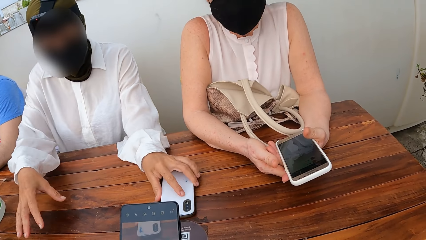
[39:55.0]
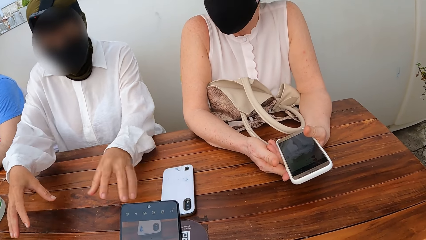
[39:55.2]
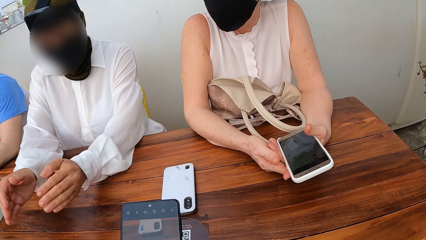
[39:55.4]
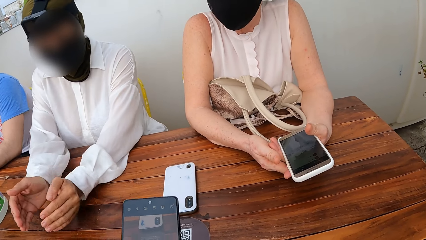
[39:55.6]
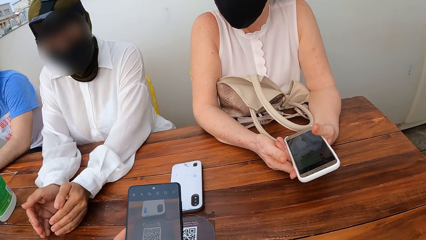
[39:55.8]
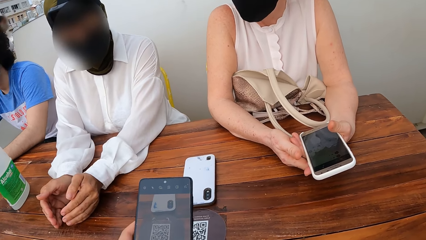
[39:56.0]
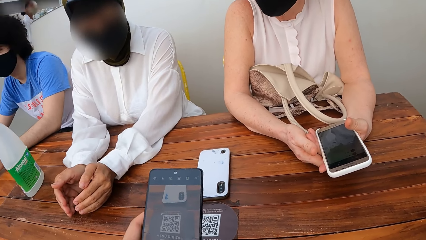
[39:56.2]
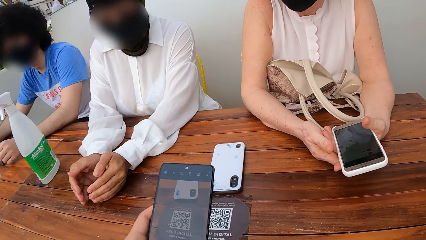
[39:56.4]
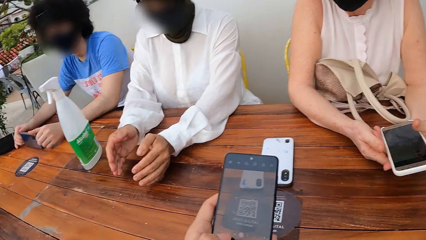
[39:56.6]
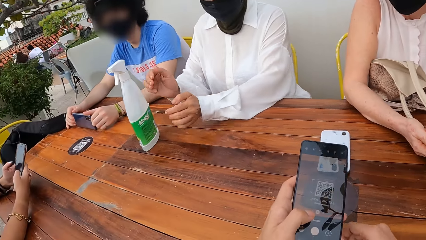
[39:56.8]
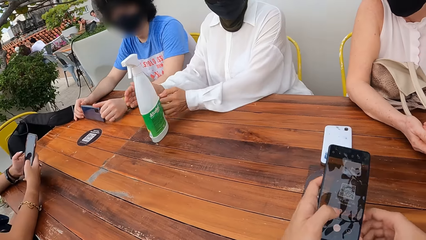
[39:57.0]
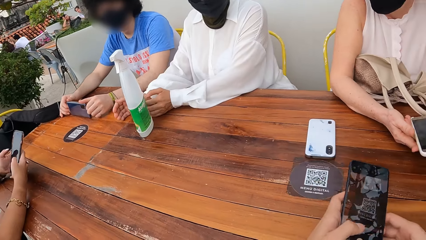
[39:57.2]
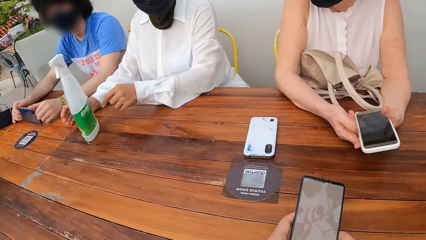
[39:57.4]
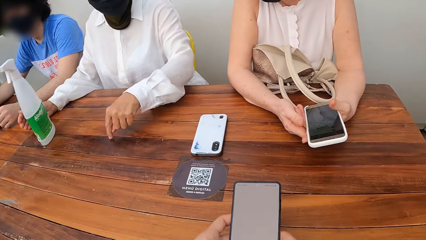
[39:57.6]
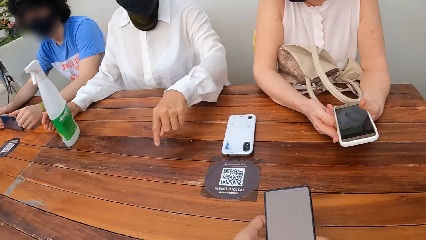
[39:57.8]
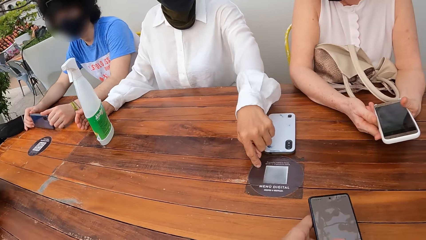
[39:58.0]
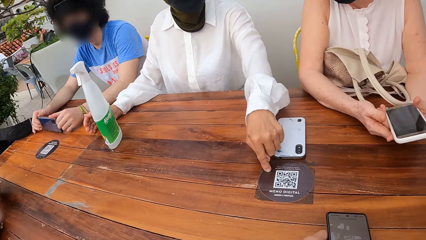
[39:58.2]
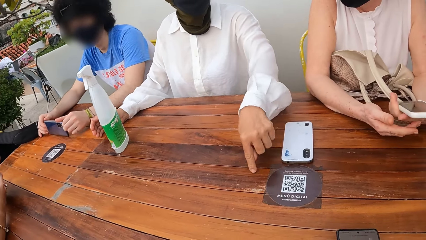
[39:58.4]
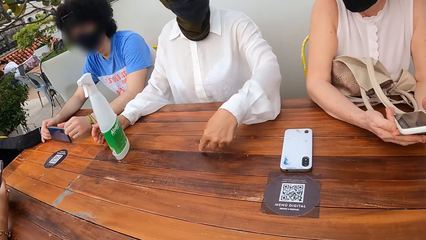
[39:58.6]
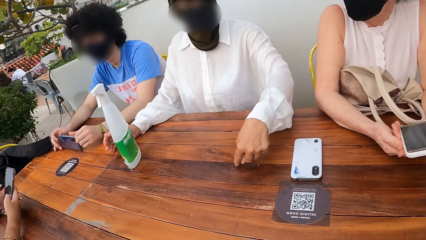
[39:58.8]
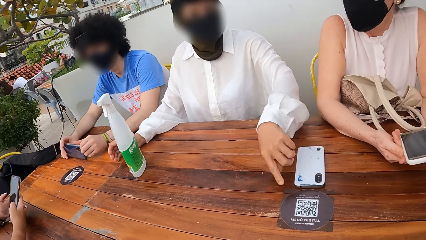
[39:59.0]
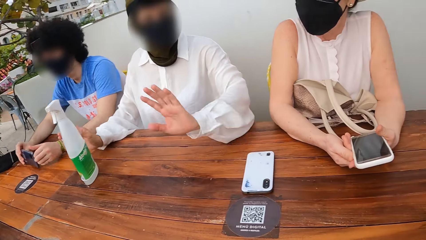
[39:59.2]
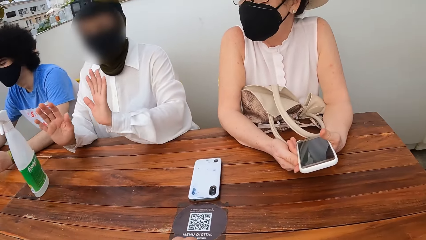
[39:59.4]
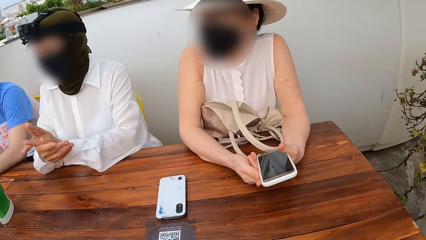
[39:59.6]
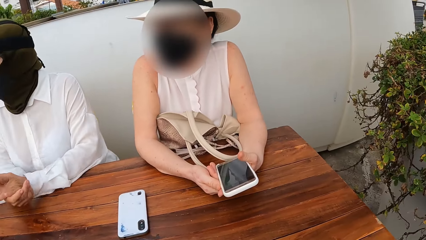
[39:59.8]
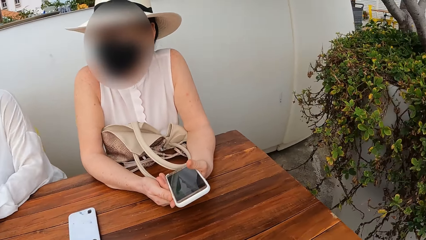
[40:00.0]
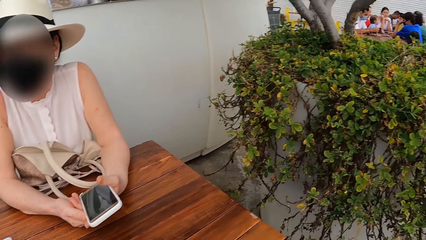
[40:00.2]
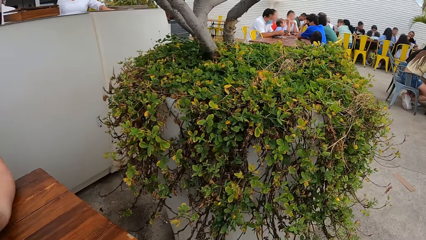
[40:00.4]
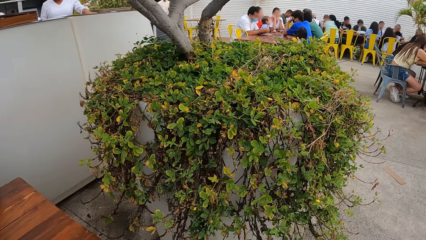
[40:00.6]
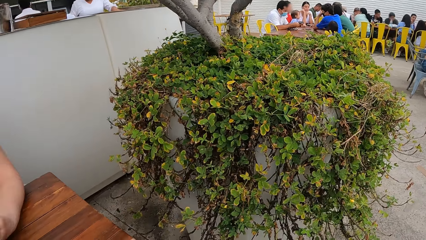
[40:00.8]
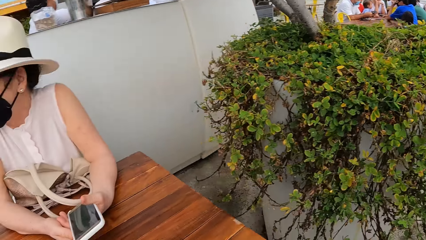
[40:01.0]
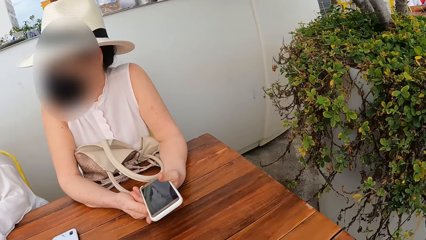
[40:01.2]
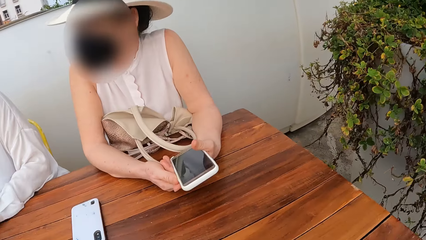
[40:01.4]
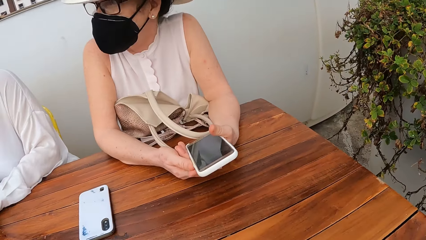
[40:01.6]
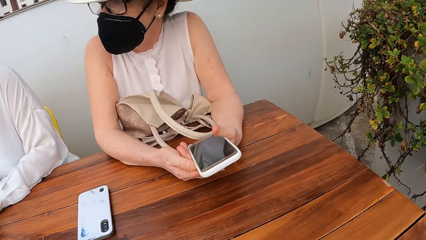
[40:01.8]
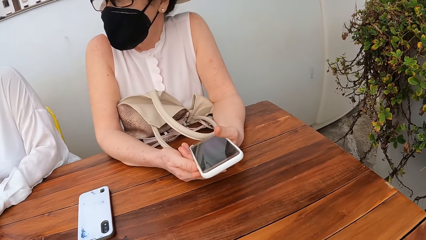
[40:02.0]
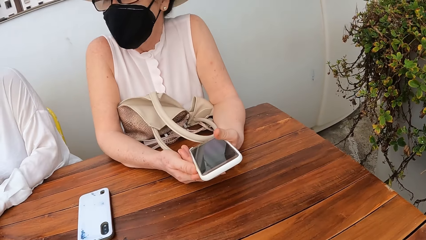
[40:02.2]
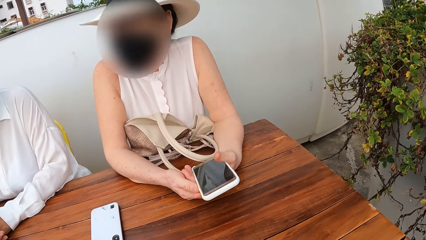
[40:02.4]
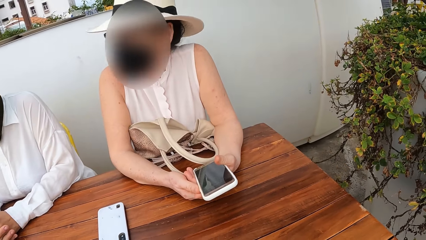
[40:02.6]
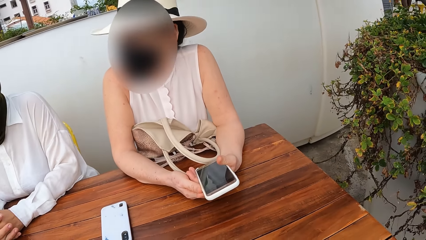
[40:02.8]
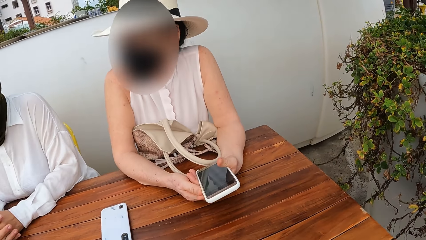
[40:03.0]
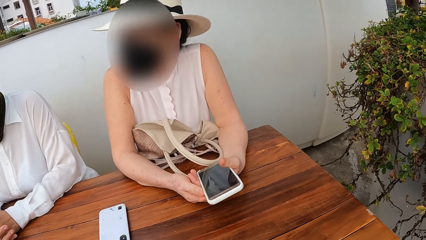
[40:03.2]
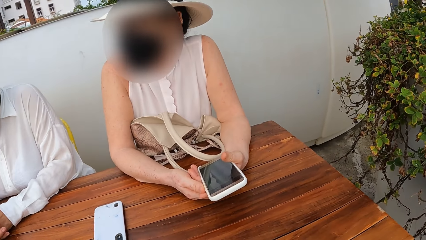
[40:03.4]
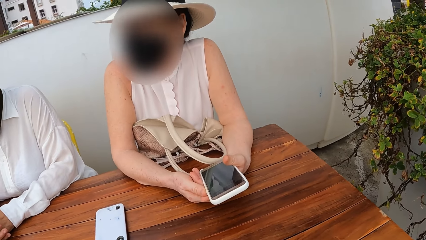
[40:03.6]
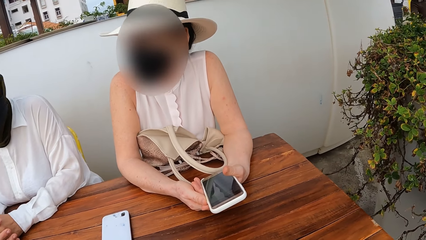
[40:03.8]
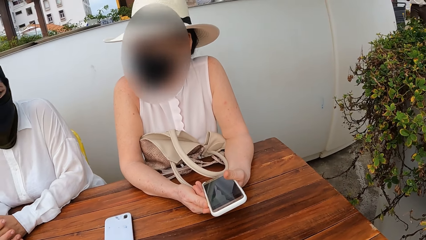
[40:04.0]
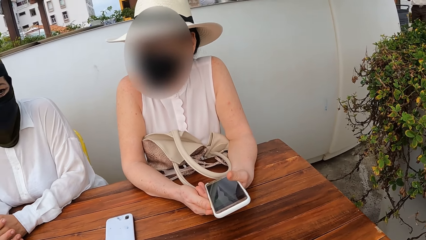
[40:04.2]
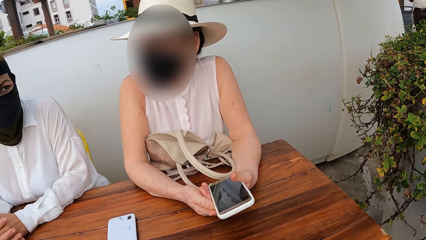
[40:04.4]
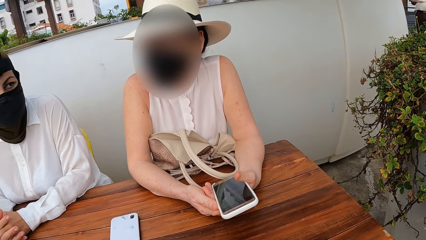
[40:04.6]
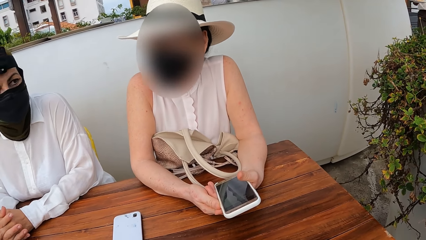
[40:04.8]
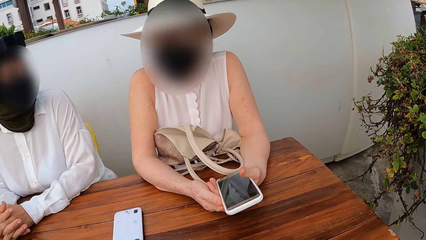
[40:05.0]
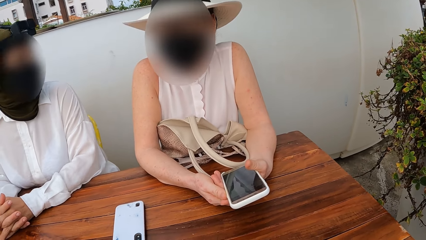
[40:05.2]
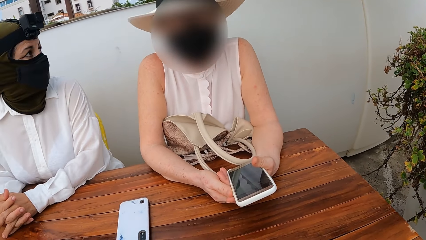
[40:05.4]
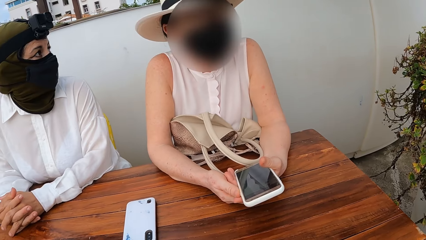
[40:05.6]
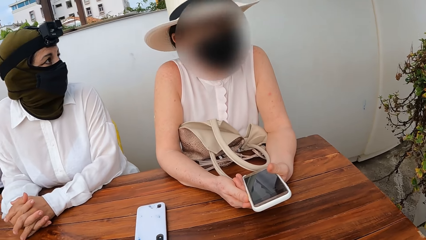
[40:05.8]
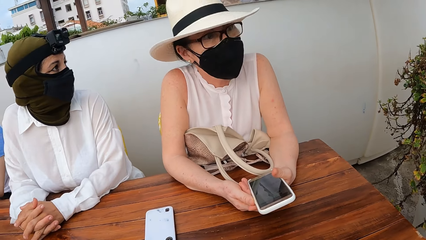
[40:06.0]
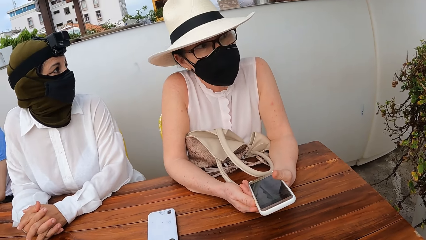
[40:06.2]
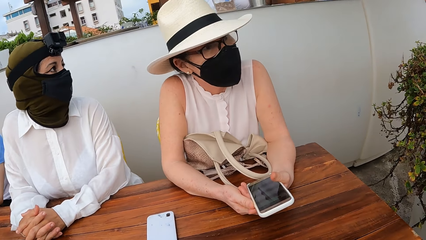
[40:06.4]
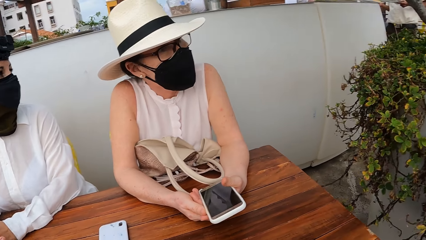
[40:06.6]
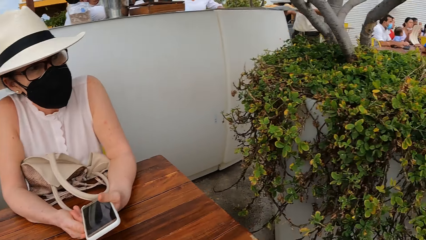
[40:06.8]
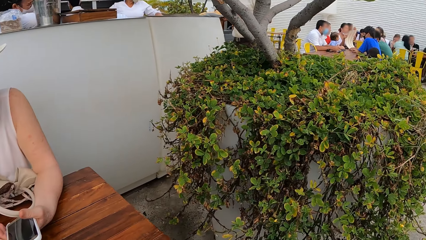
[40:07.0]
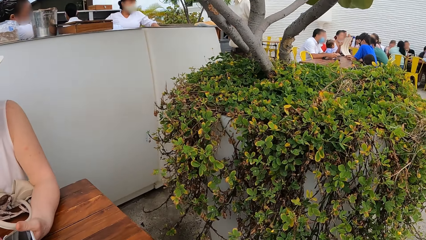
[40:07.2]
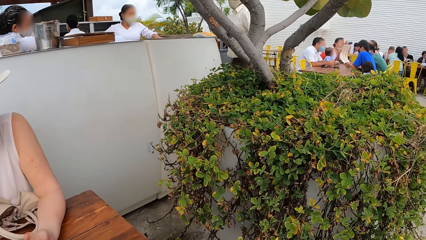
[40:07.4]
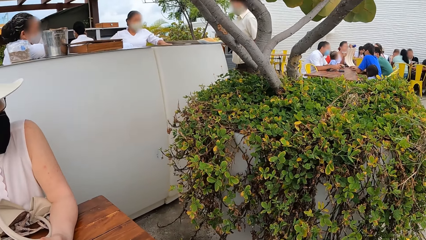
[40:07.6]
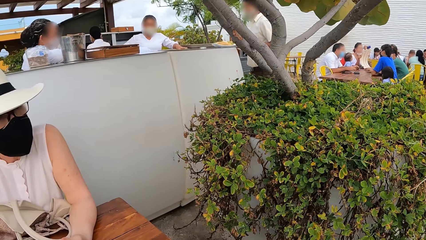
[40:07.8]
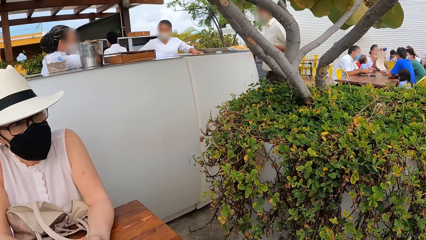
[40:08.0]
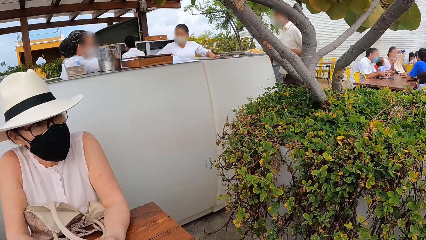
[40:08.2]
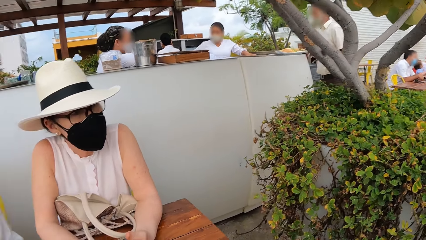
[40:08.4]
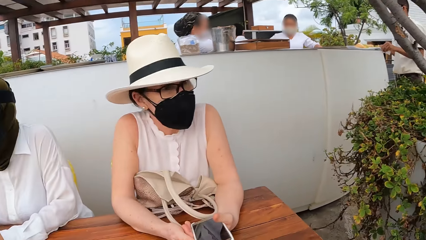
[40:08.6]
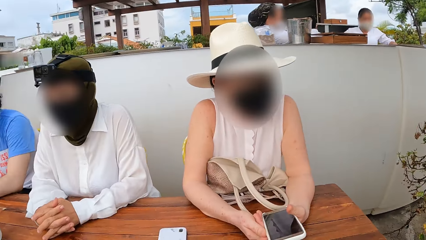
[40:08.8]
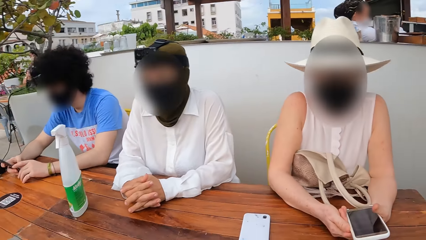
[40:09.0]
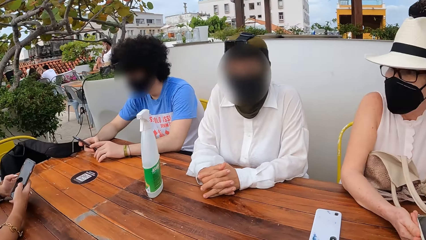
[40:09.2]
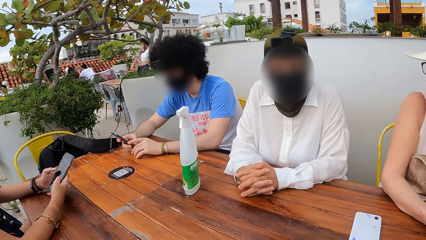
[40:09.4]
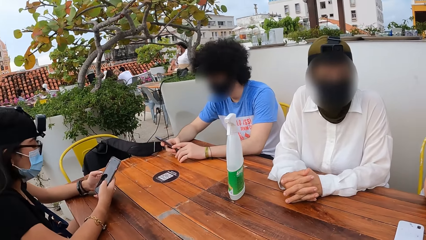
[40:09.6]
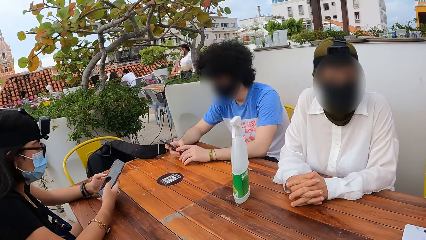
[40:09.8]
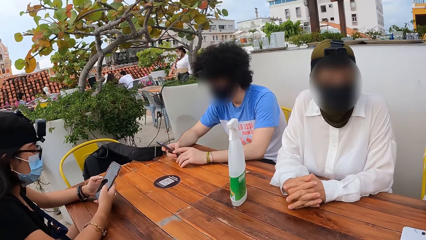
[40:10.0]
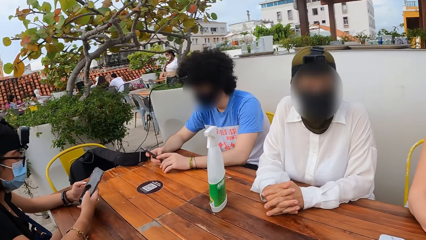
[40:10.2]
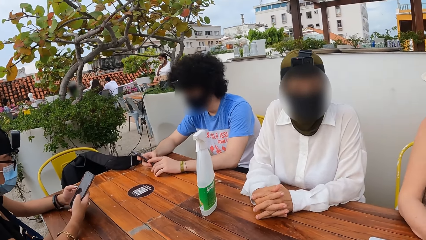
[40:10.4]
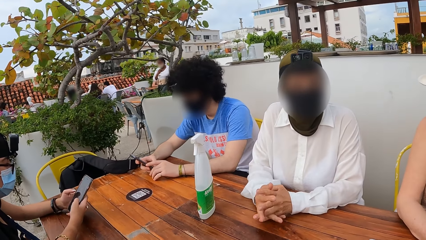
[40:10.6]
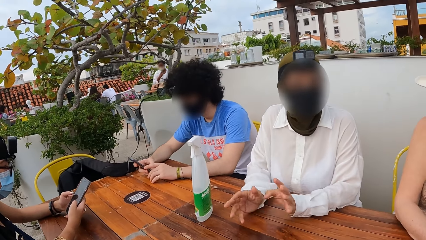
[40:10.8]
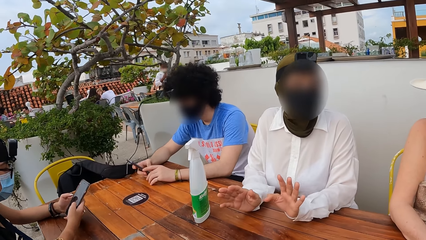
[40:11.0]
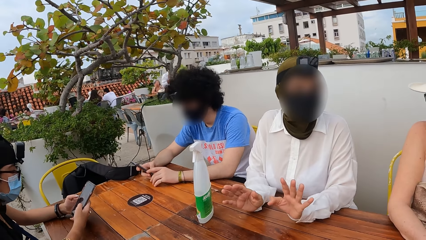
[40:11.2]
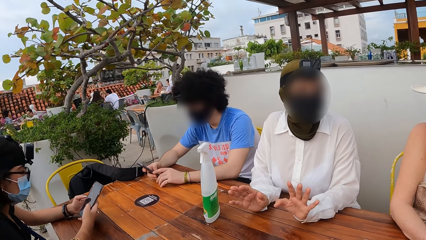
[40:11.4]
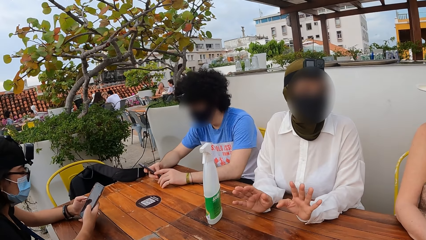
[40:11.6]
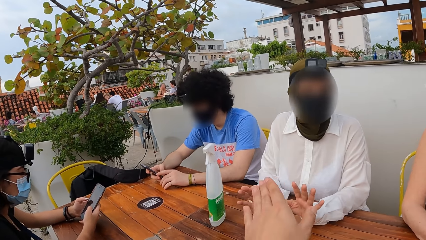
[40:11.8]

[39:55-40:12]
The camera wearer looks around. They stare at a woman. They look around.
